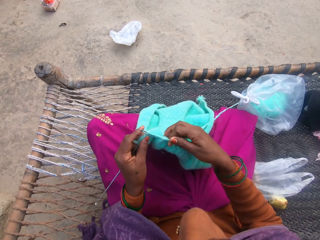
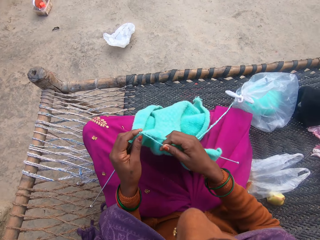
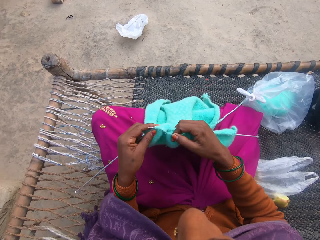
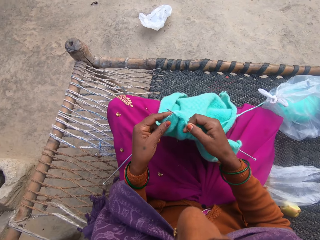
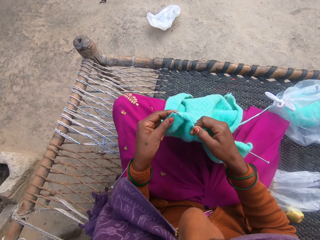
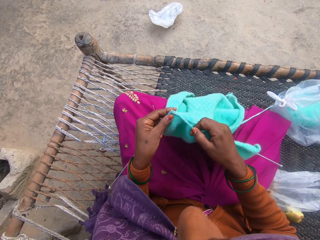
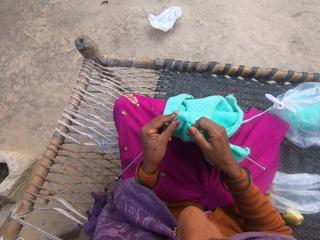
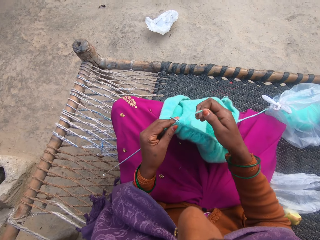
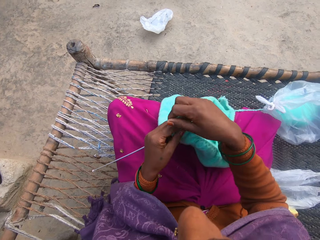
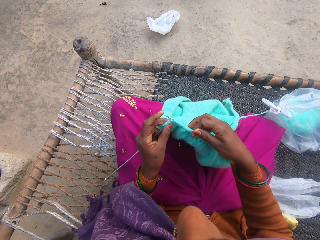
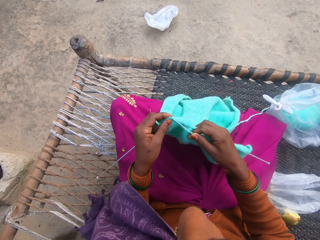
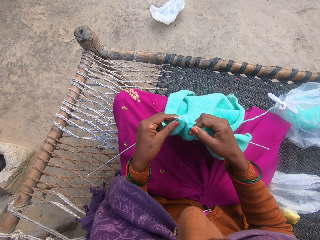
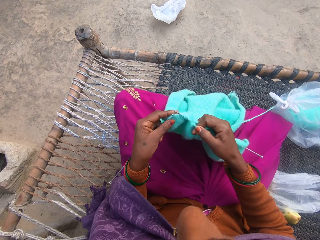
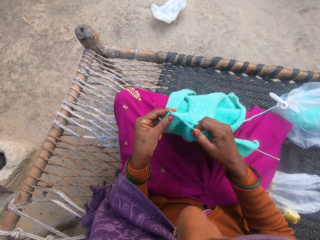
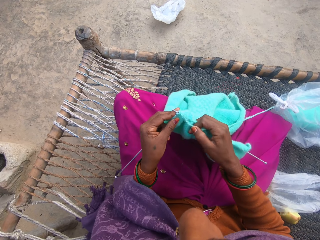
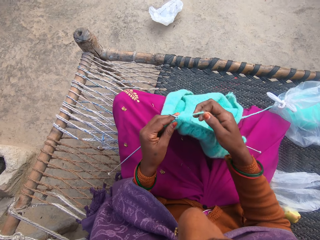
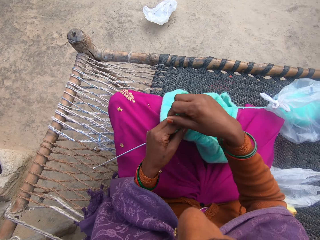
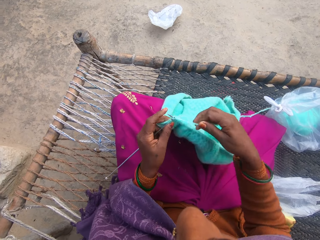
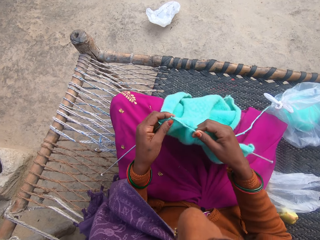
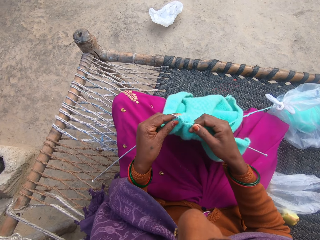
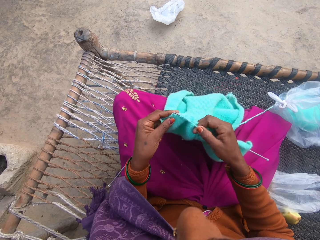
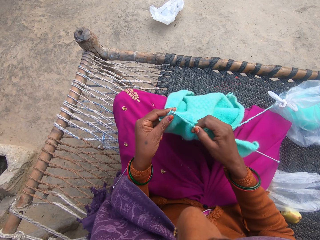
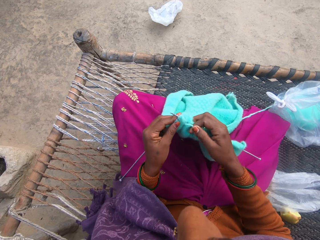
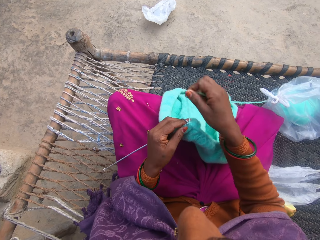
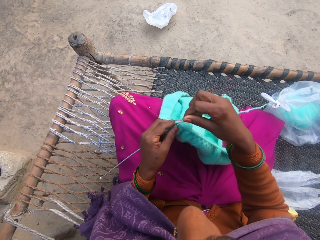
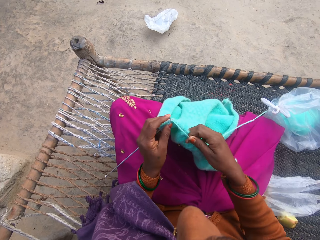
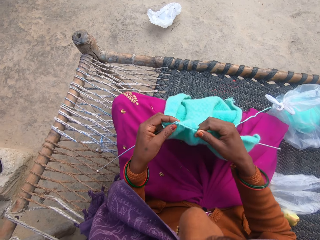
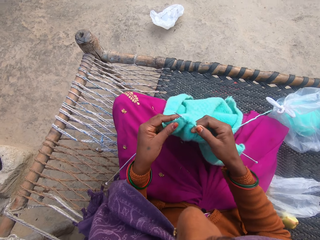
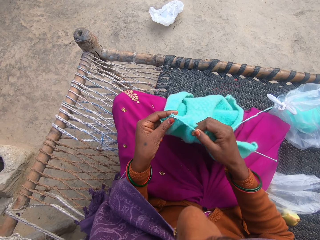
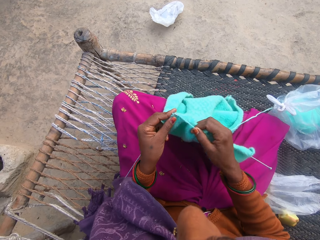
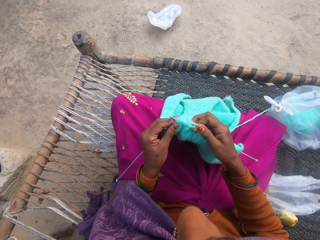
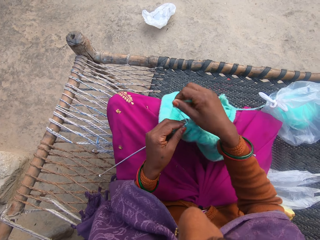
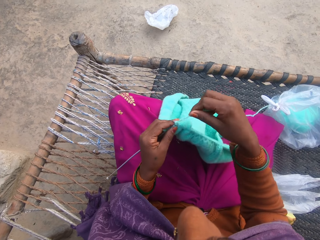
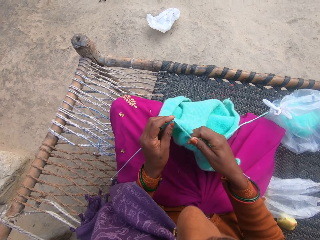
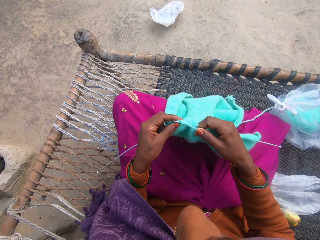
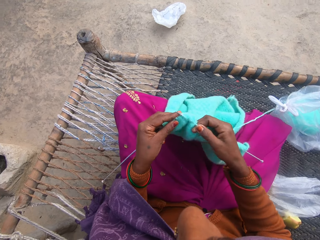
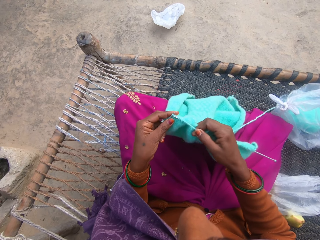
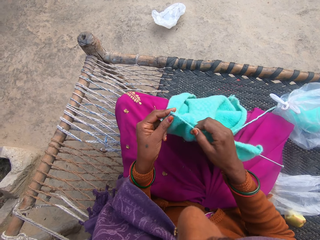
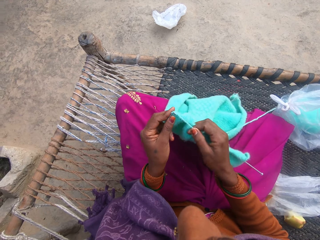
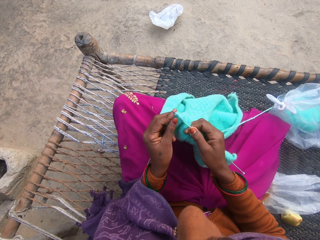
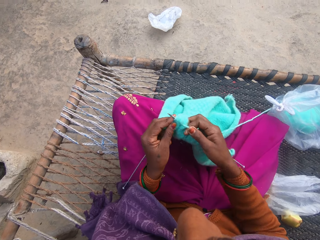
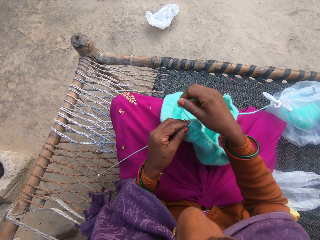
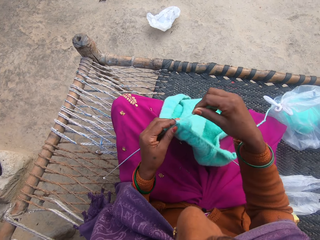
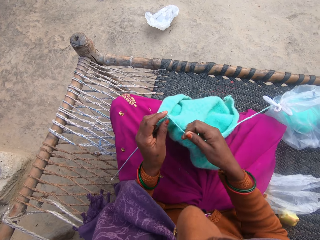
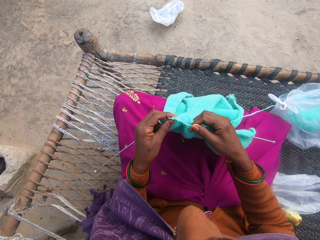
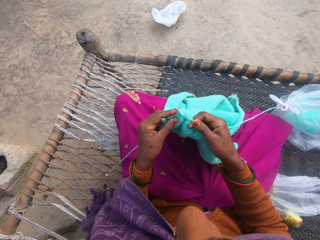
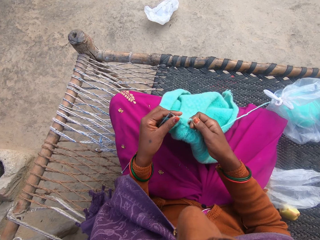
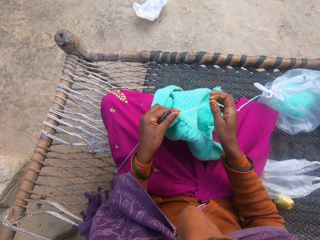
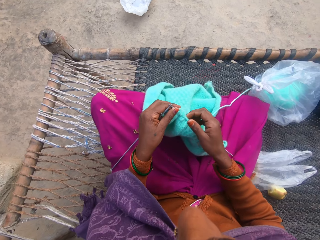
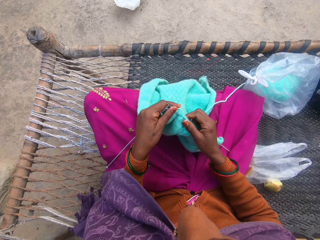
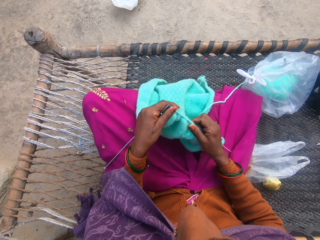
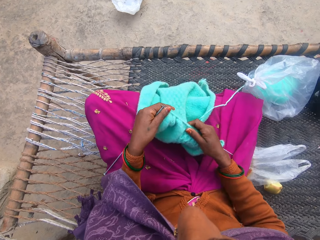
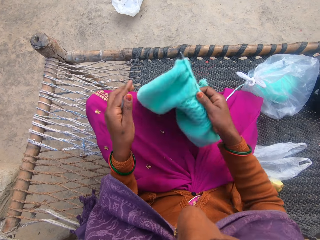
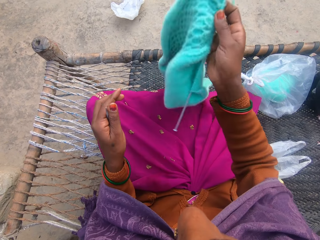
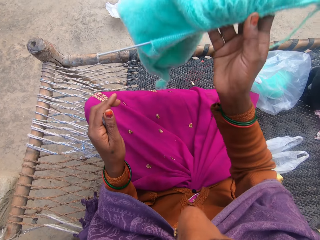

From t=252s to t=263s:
The camera wearer rolls the string on the knitting needle. They knit the cloth. They roll the string on the knitting needle. They knit the cloth. They roll the string on the knitting needle. They knit the cloth.

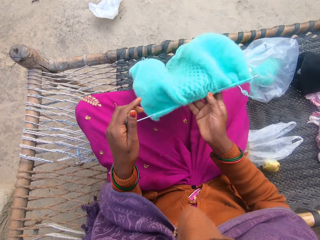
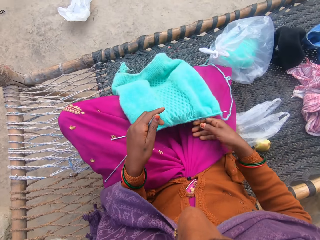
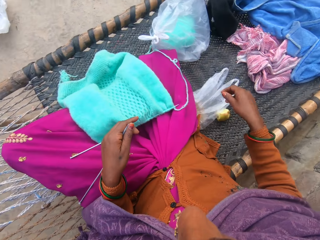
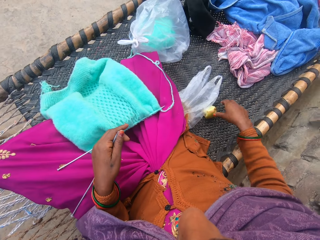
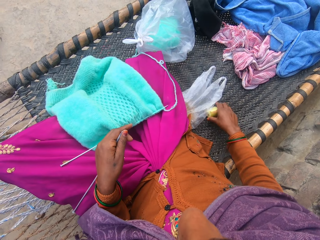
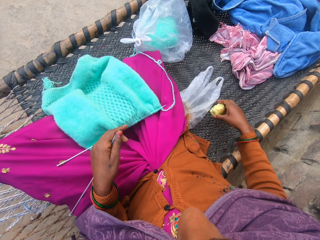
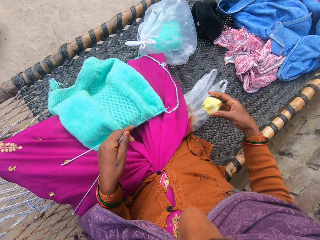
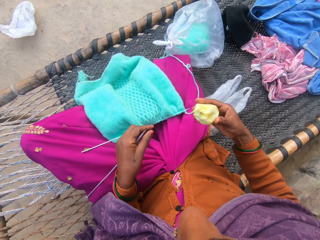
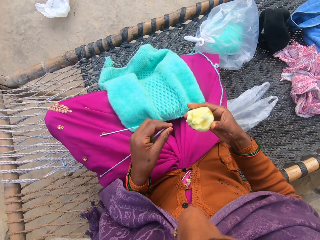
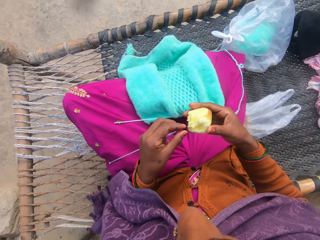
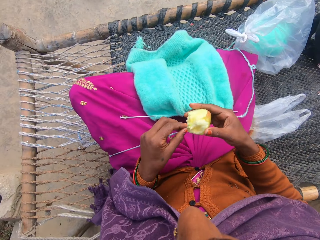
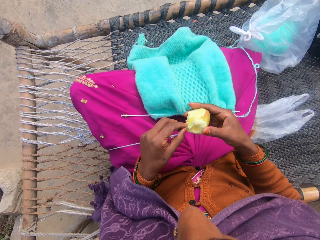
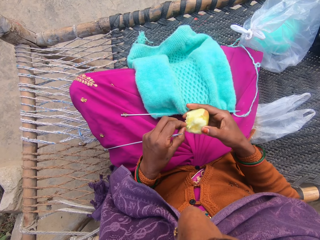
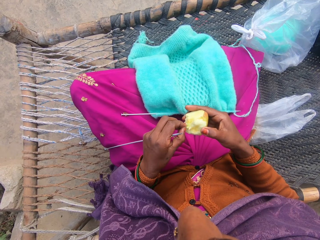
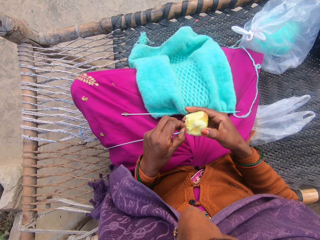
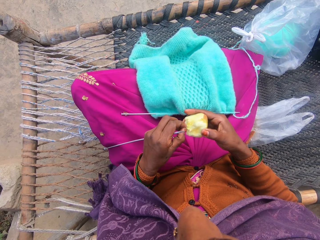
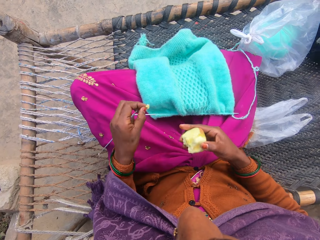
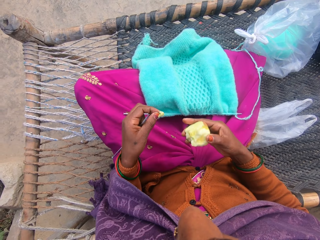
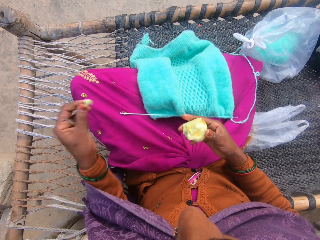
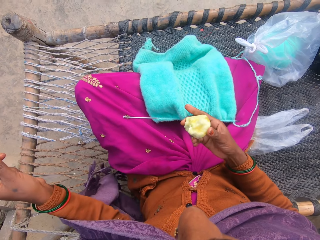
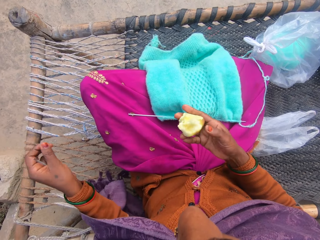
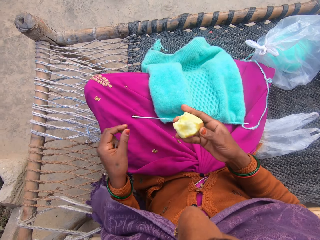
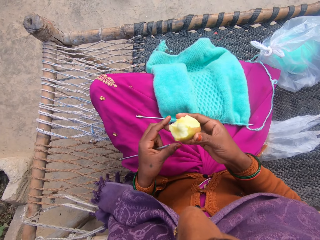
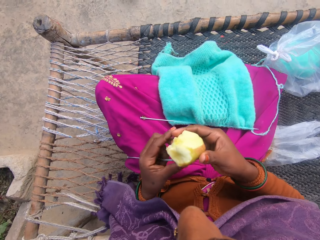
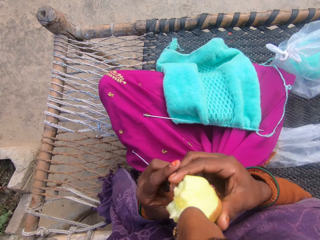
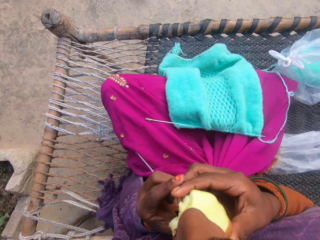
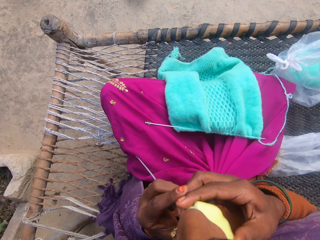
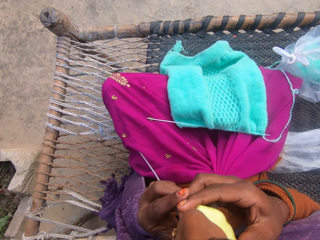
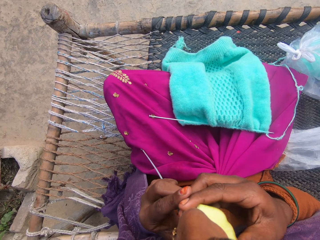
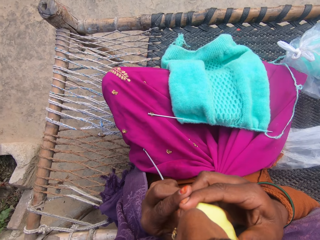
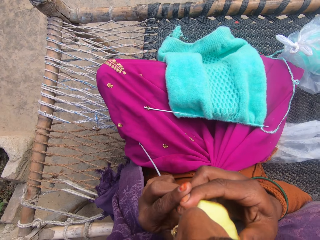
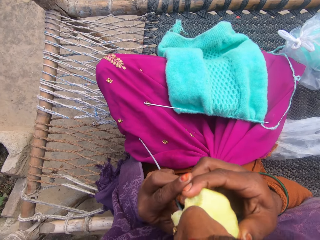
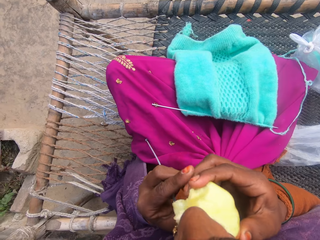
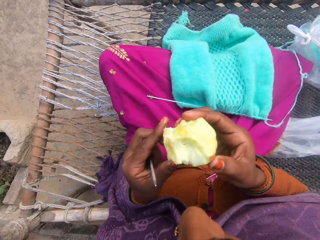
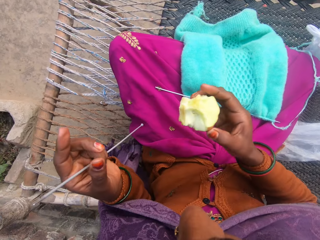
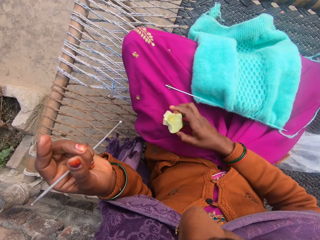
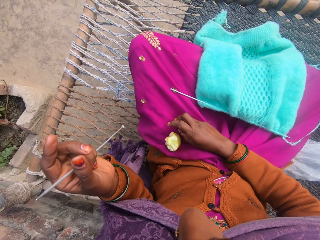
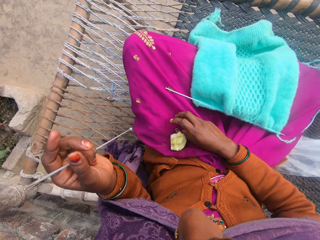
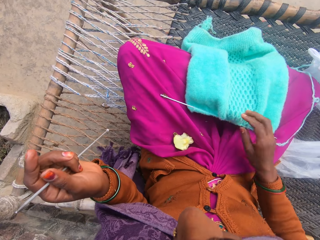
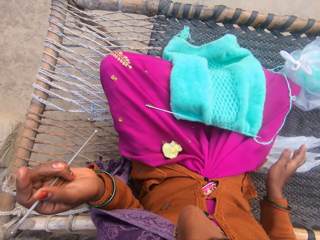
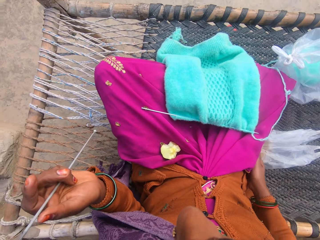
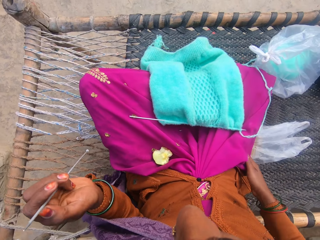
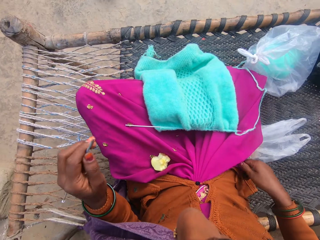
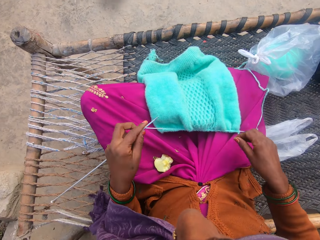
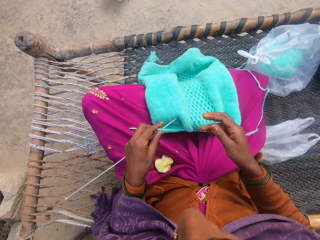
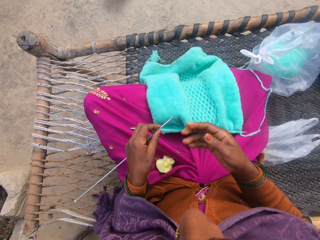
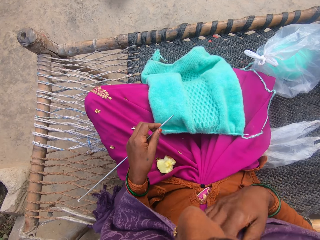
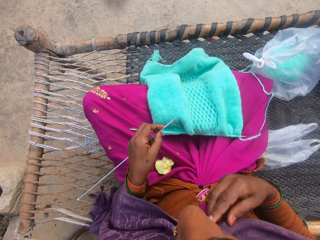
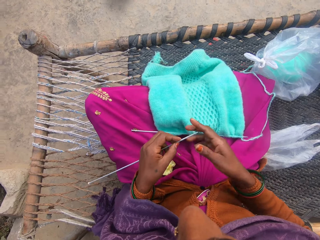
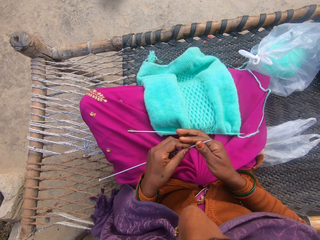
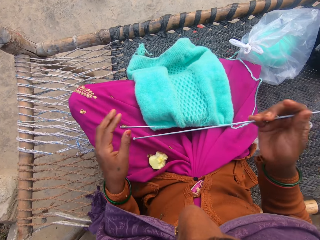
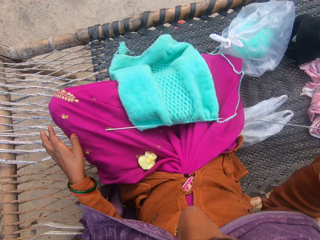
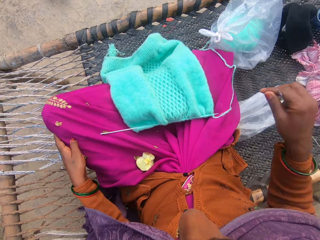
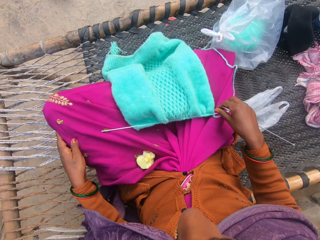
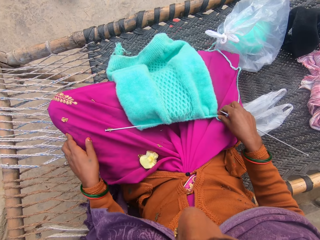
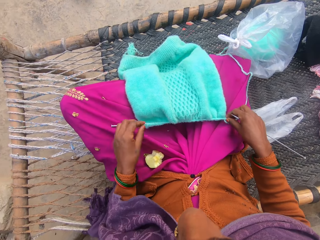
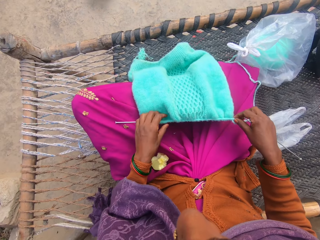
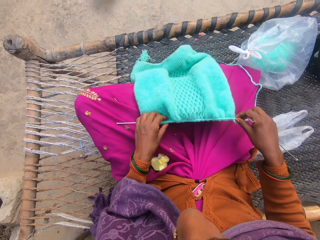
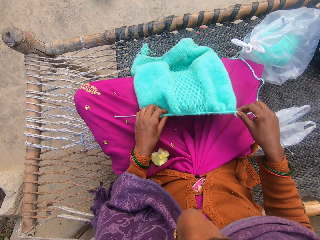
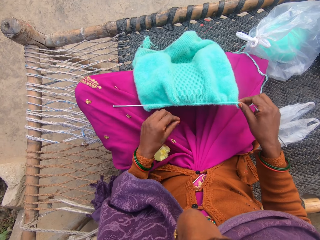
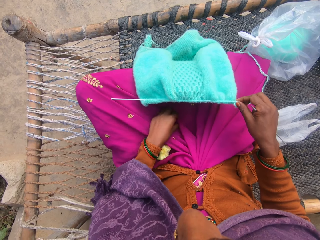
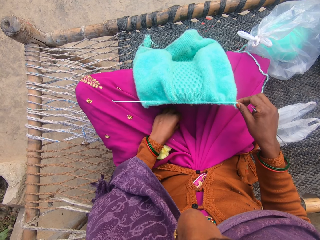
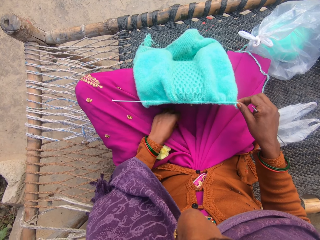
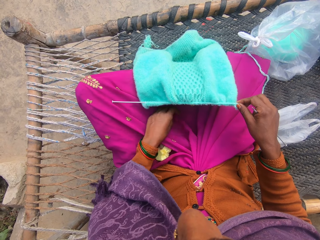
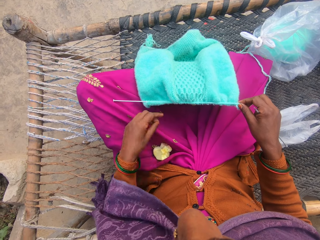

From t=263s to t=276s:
The camera wearer turns the cloth. She drops the knit fabric on her thighs. She picks the apple from the charpoy. She removes dirt from the apple. She removes the stem on the apple. She eats the apple. She drops the apple on her thigh. She wipes her hand. She changes the knitting needle to the right hand.
